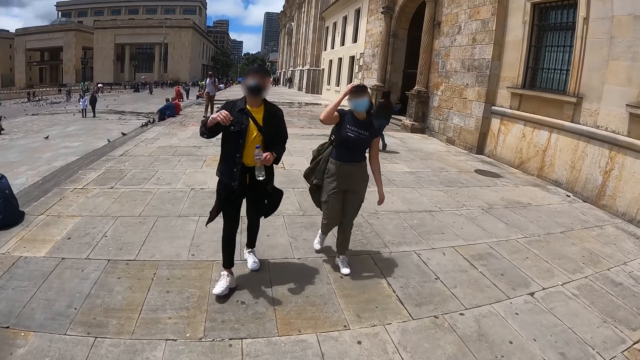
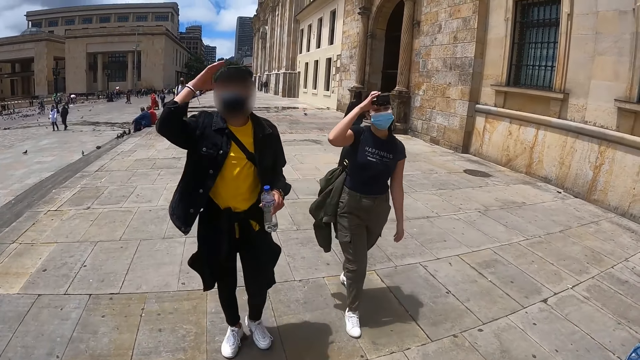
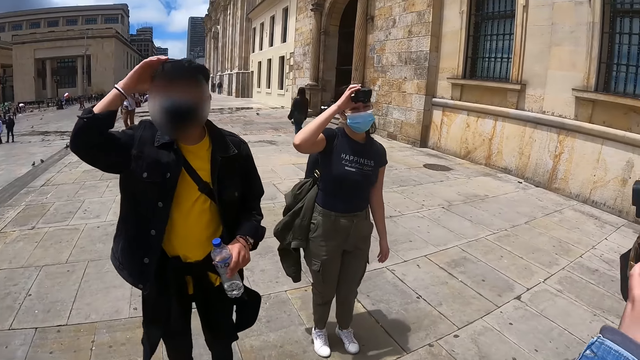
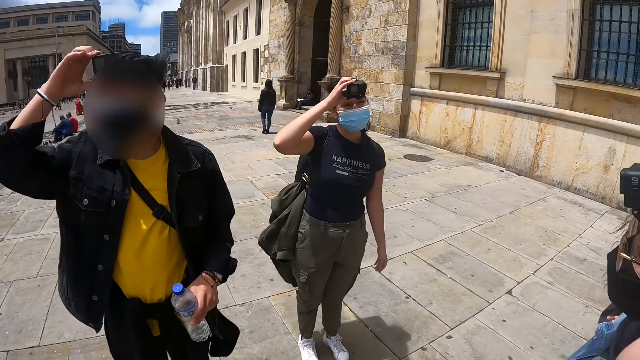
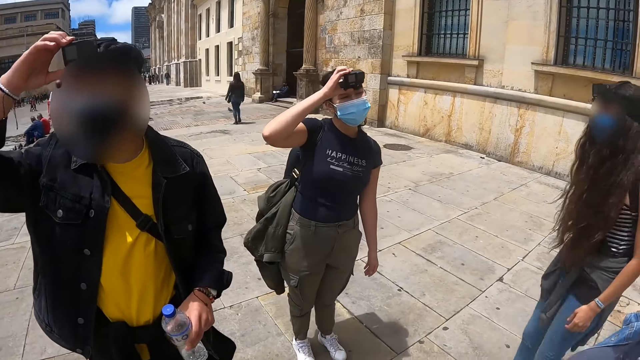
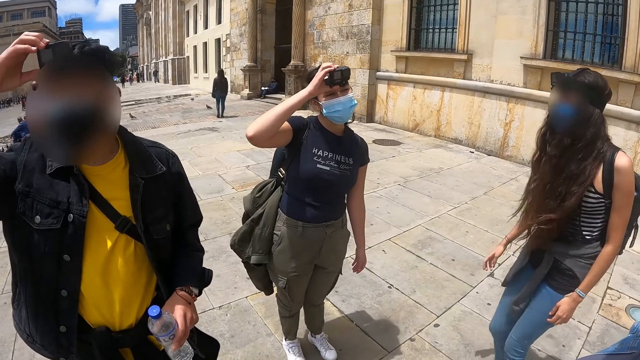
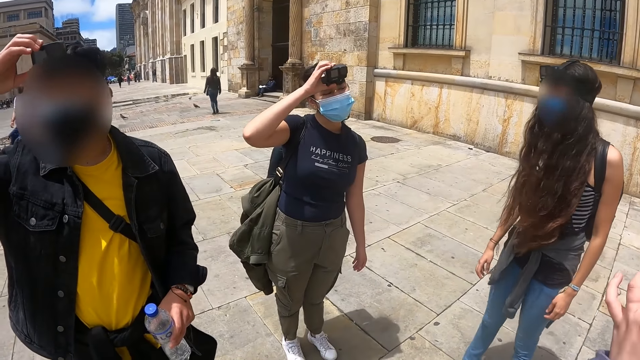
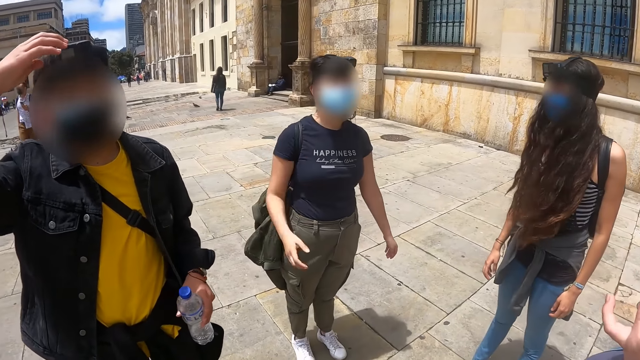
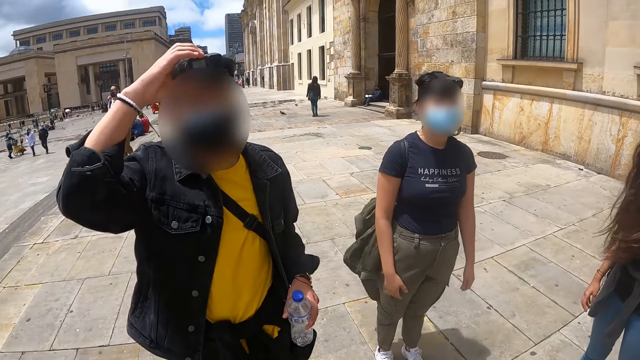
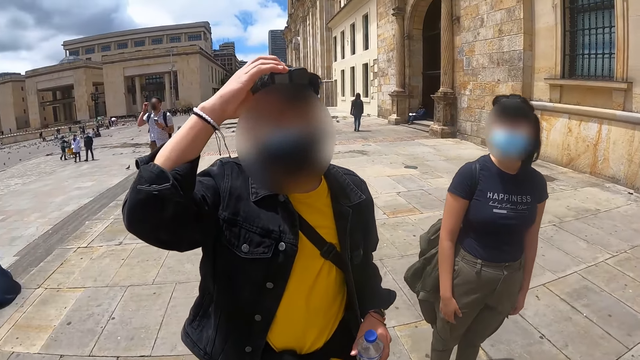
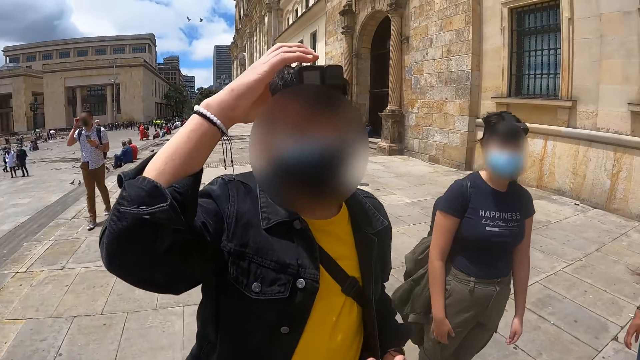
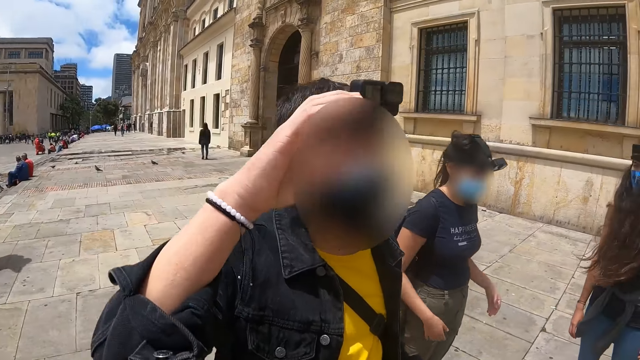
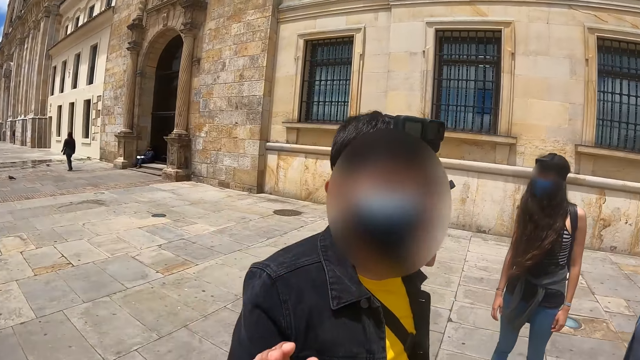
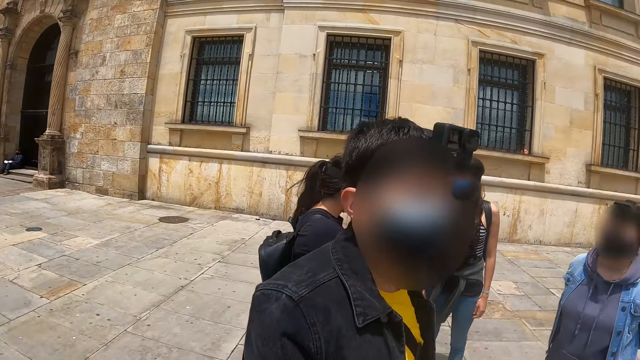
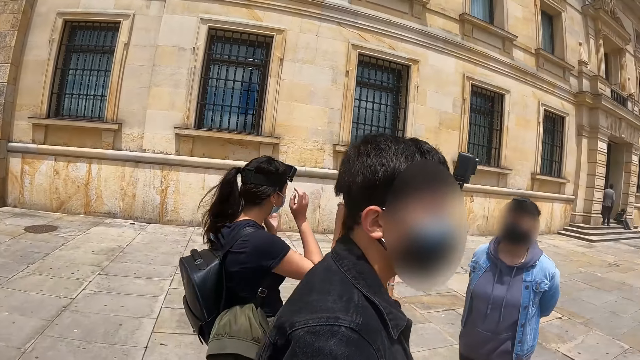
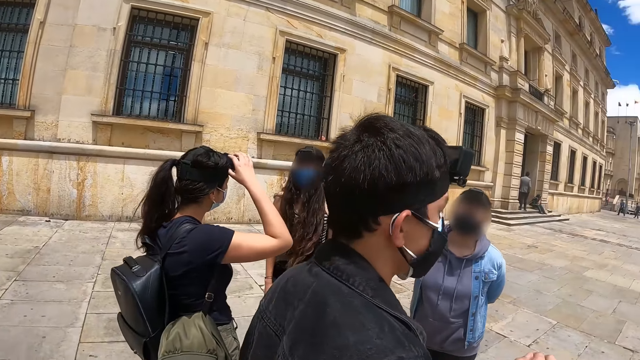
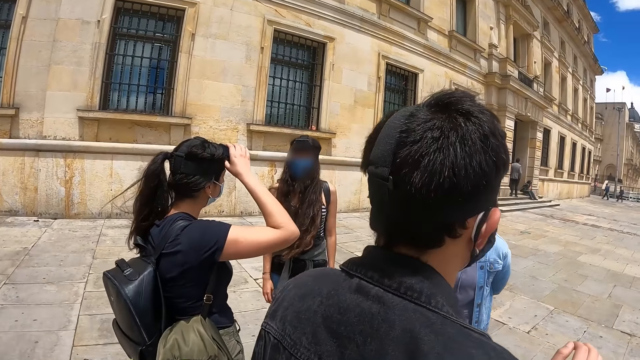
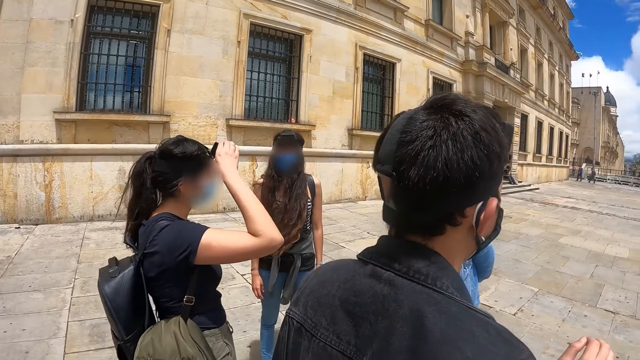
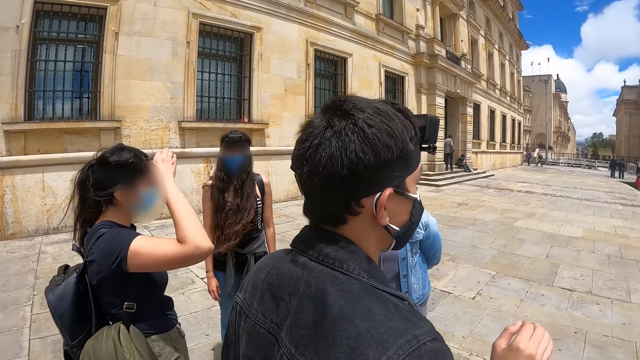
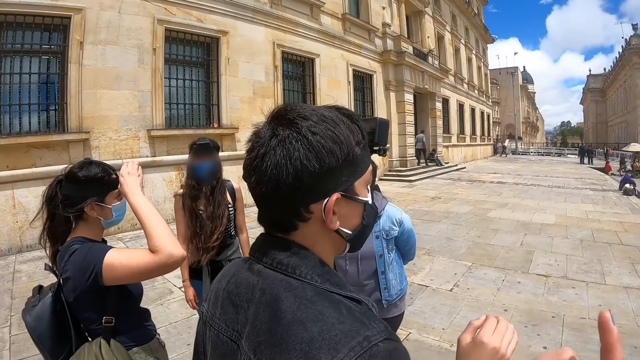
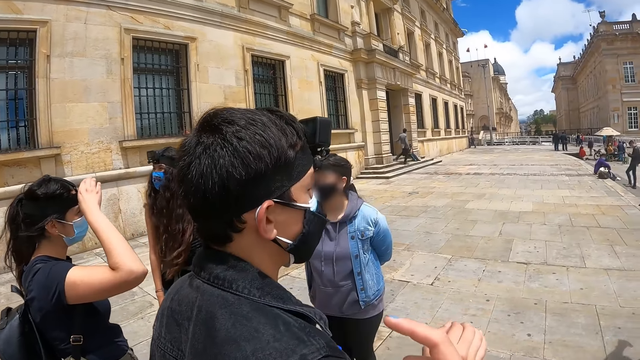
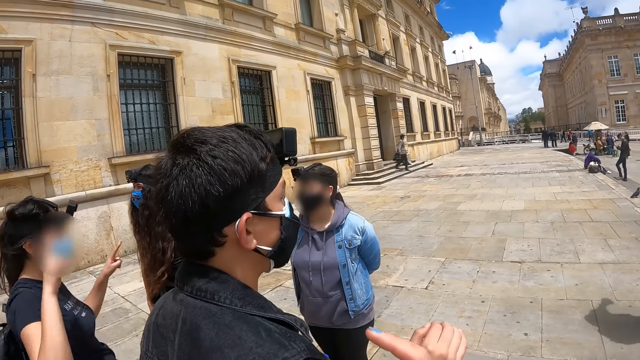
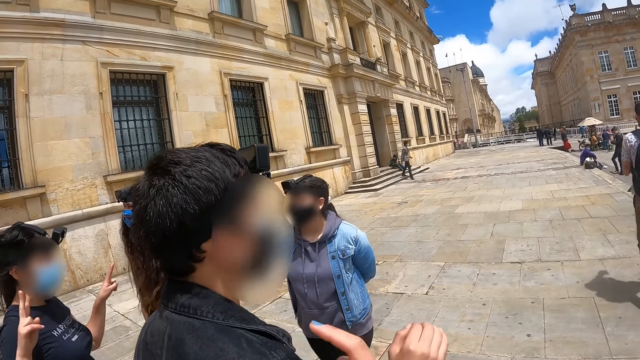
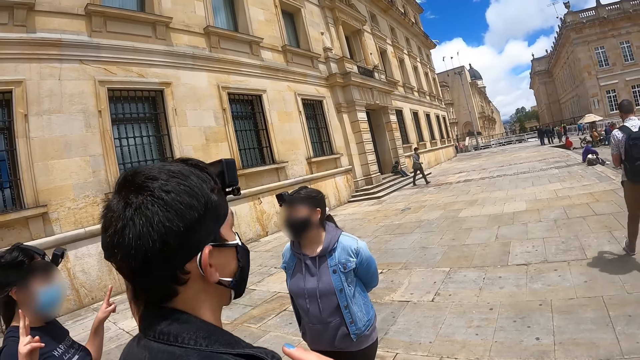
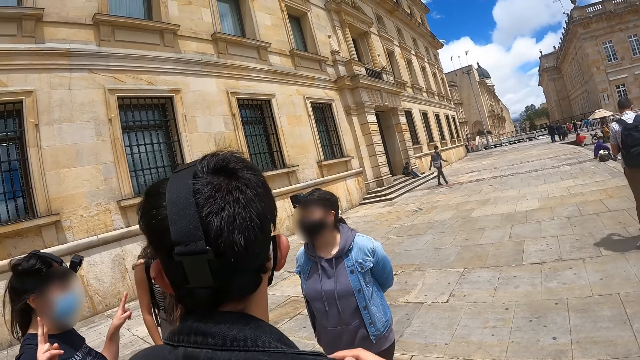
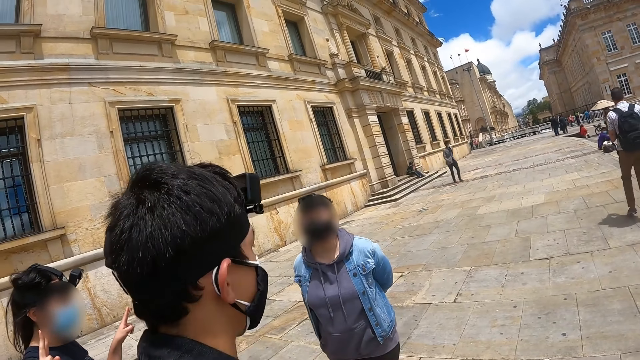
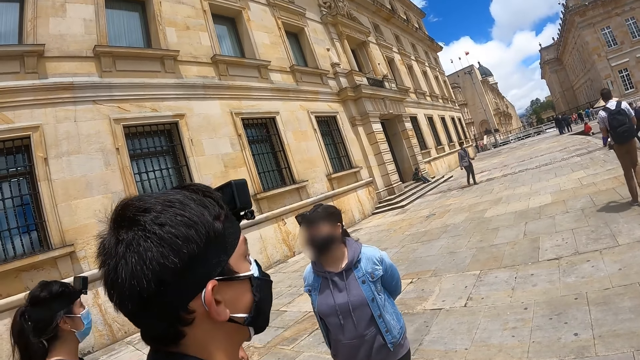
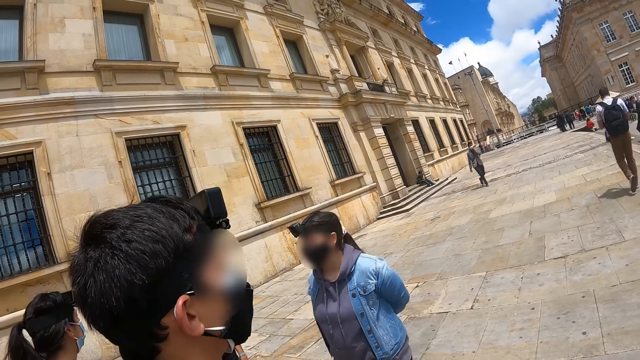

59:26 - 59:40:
The camera wearer converses with a person. He moves his hand.

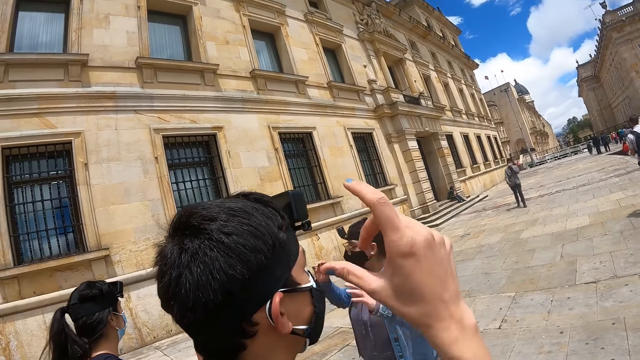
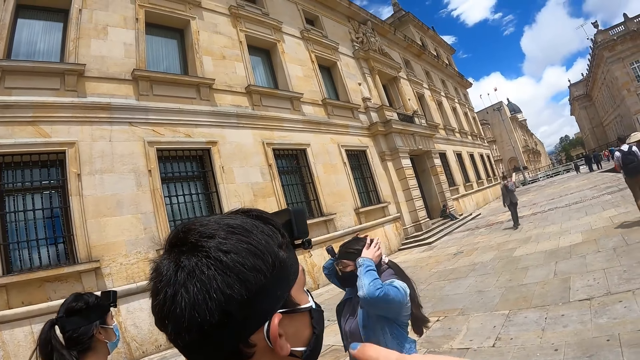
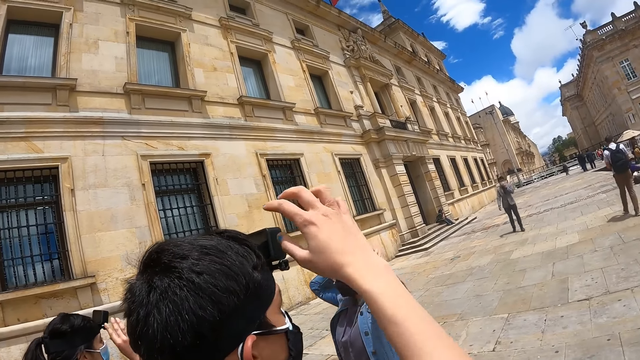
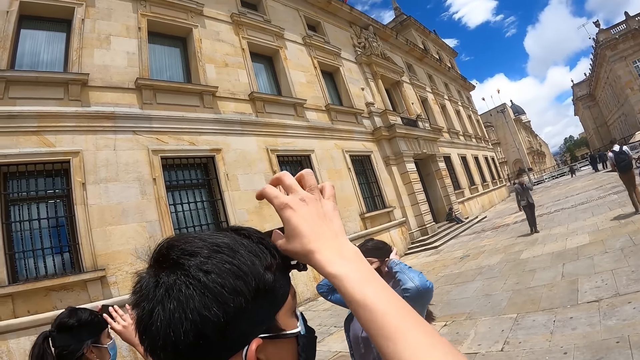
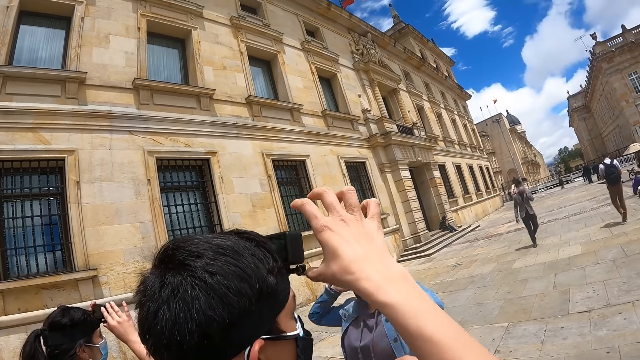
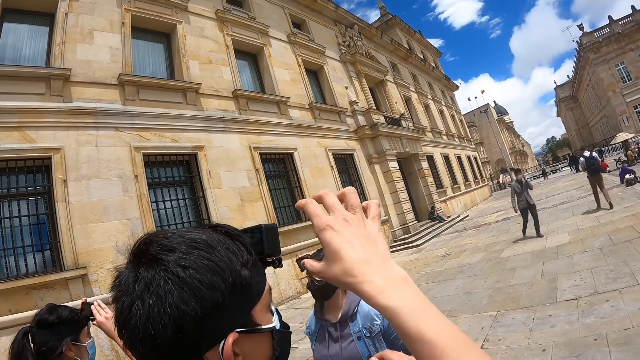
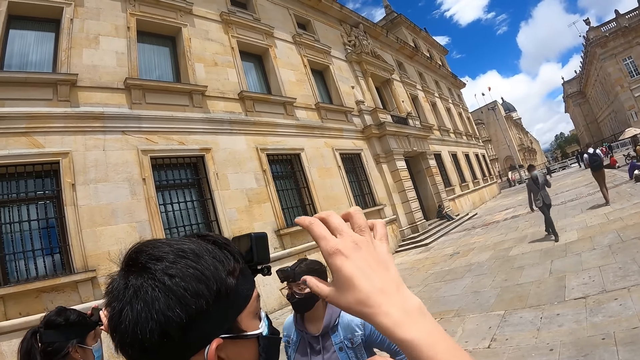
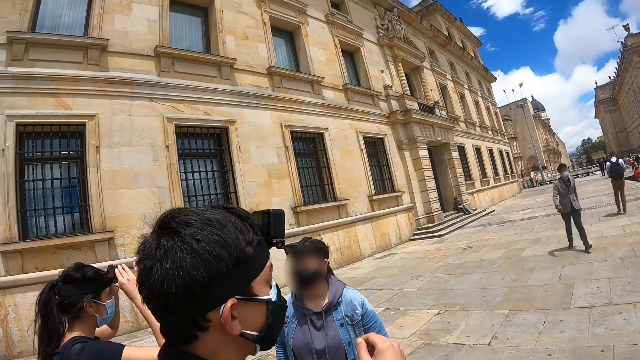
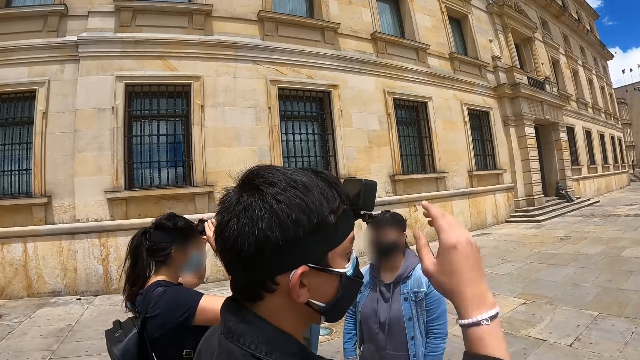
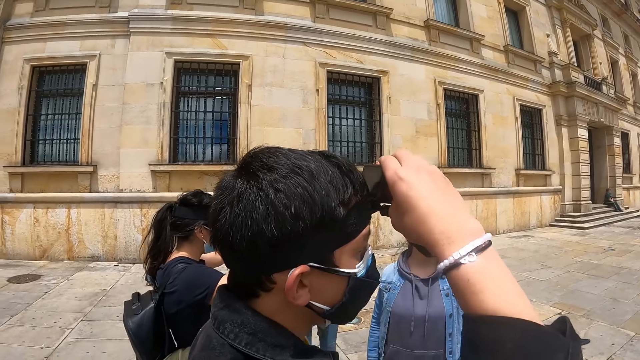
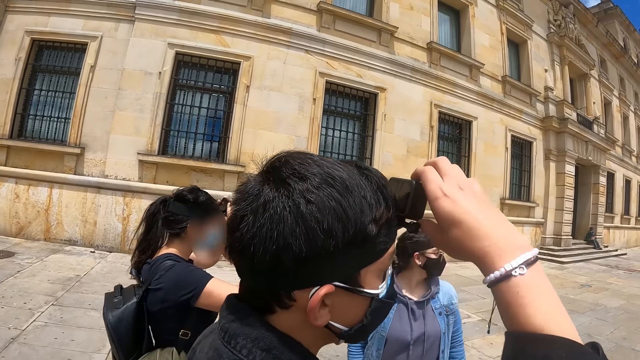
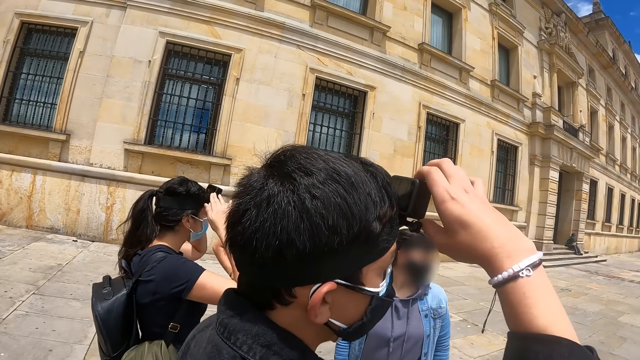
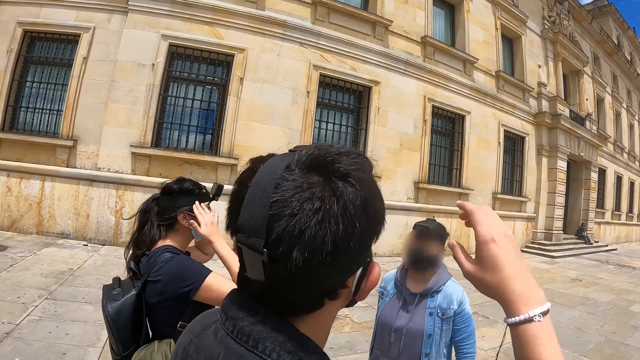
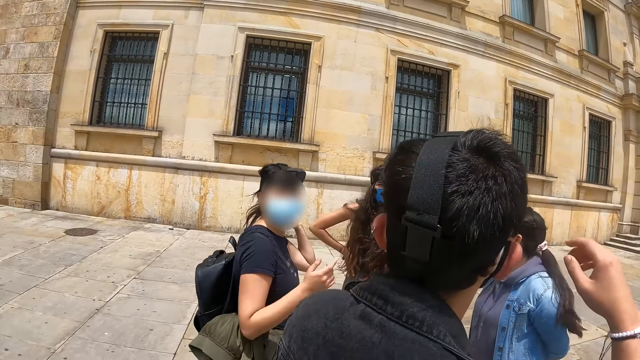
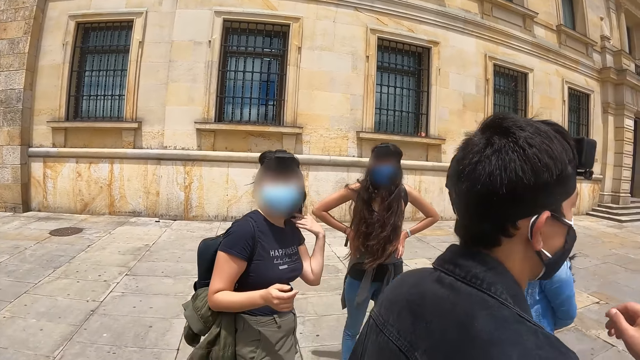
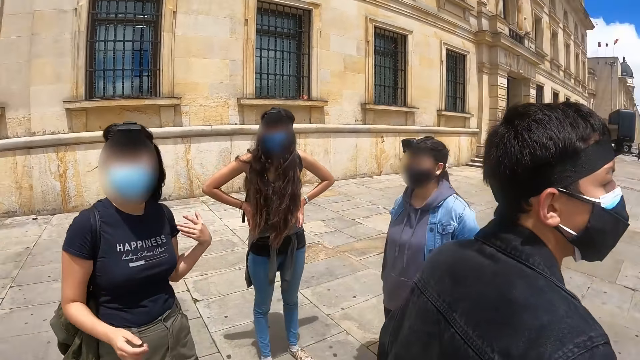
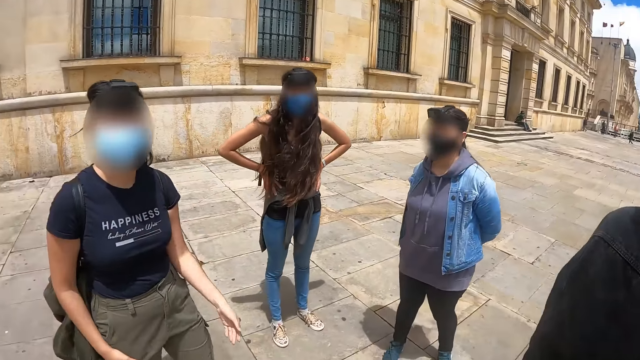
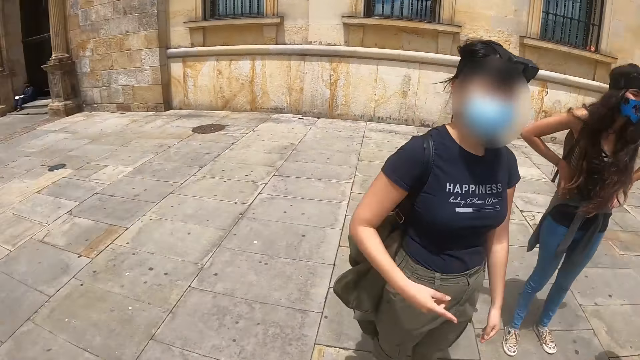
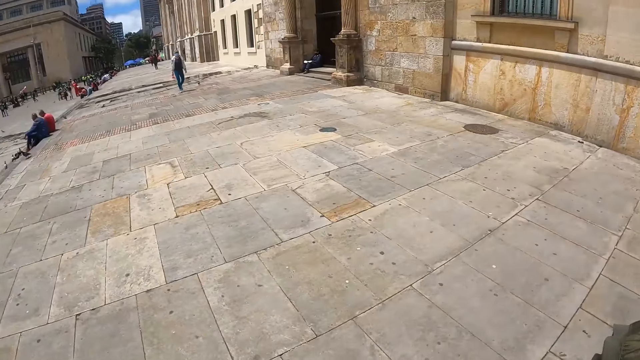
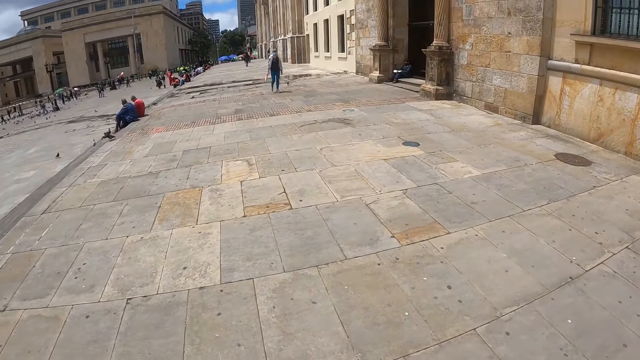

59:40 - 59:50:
The camera wearer moves his hand towards a man.
